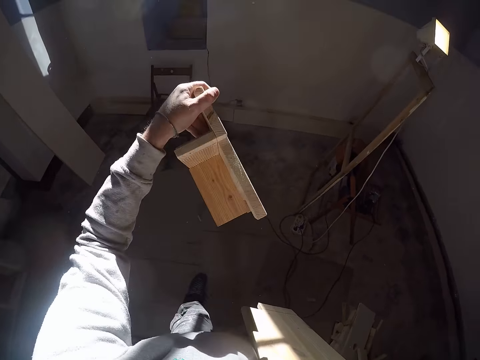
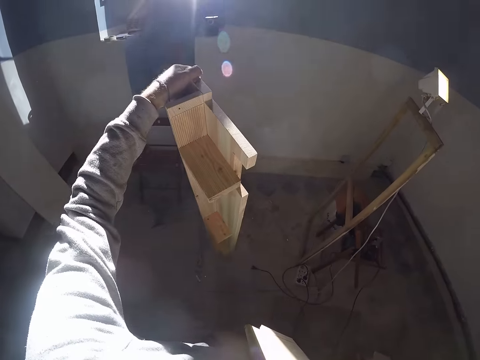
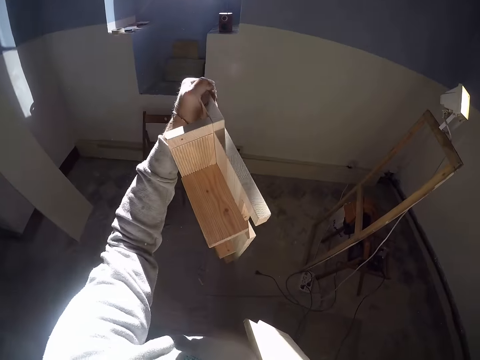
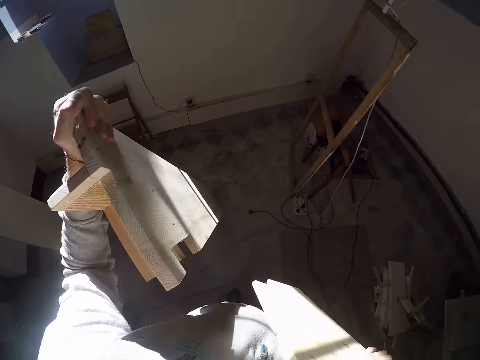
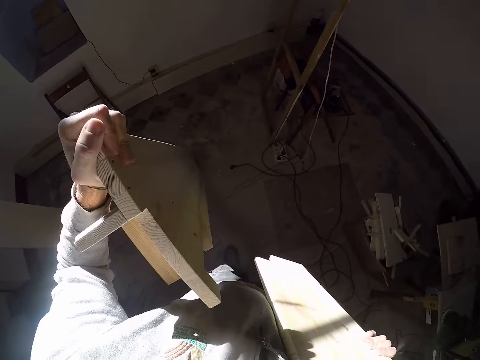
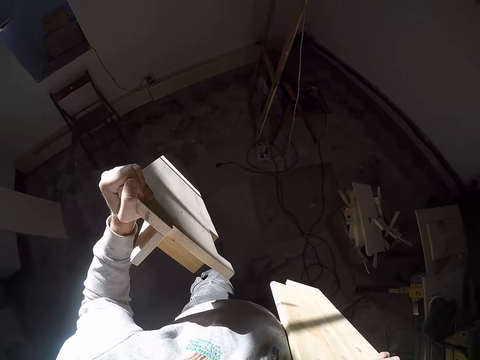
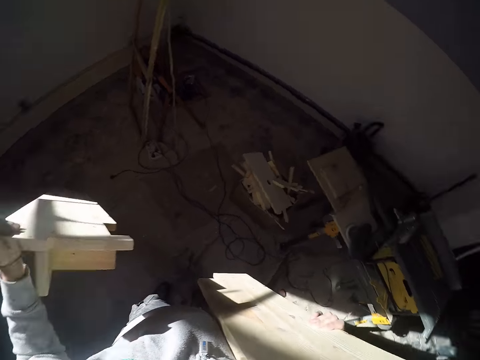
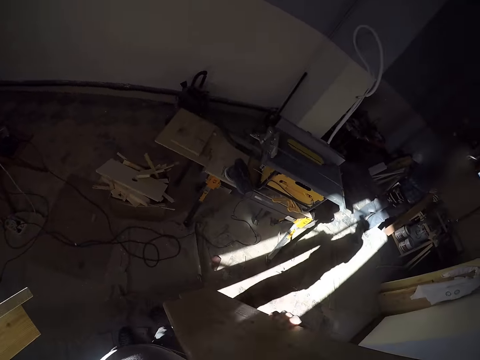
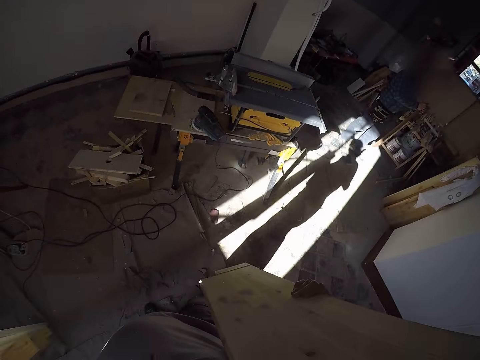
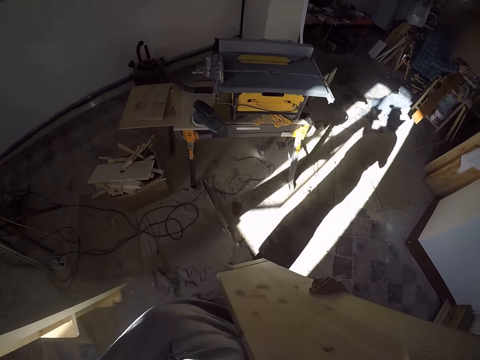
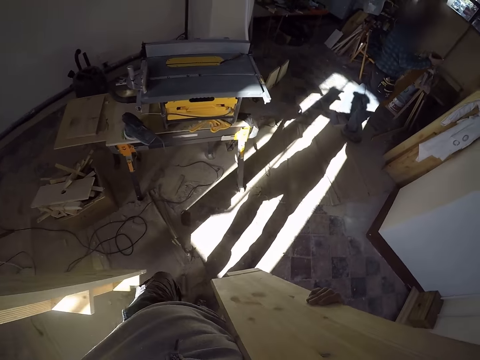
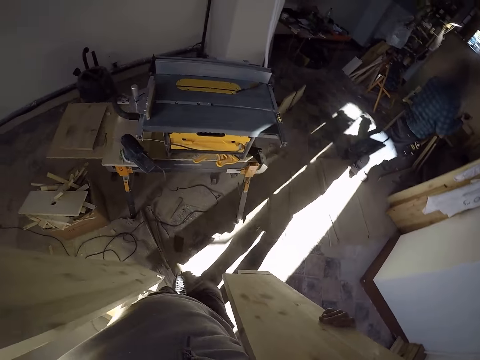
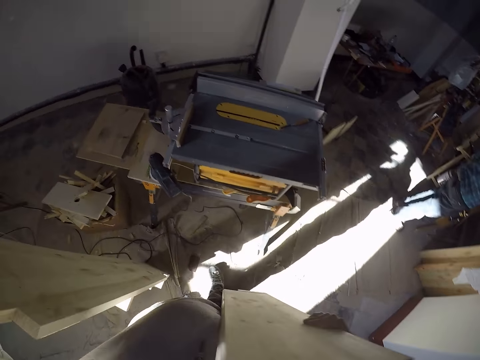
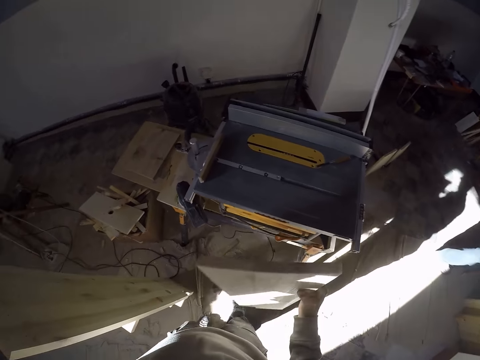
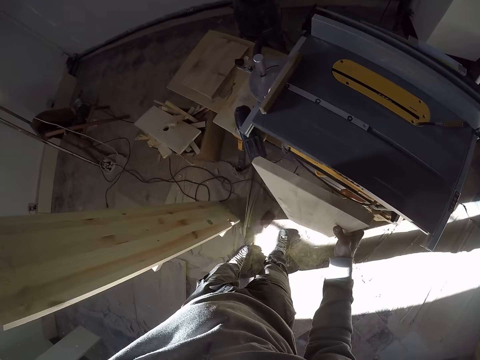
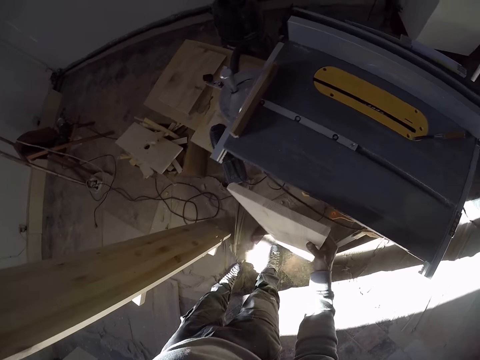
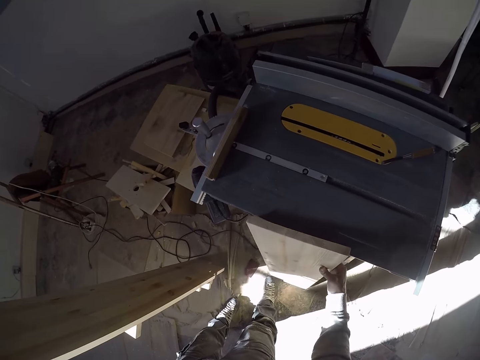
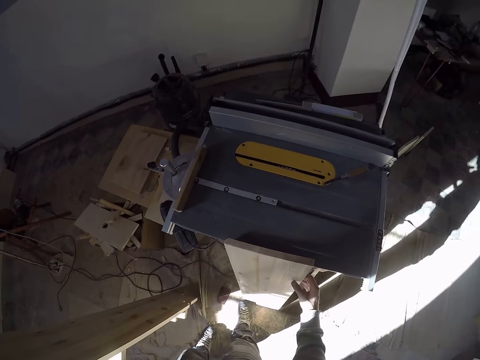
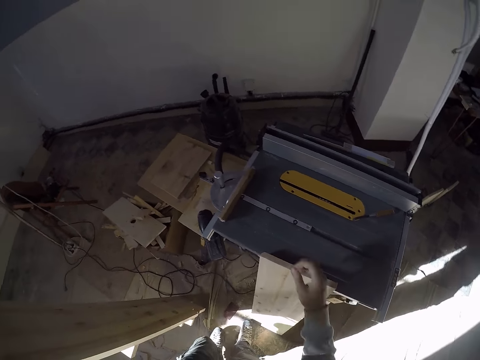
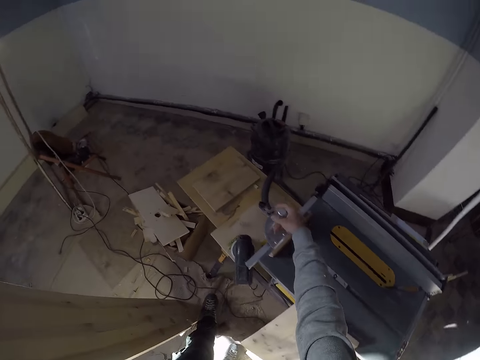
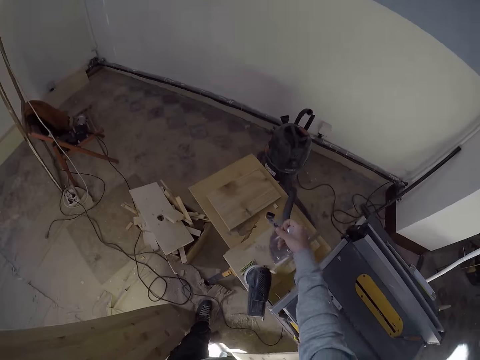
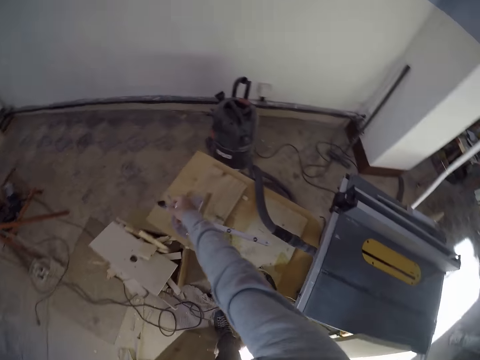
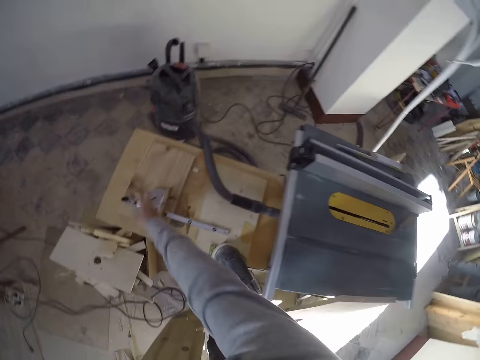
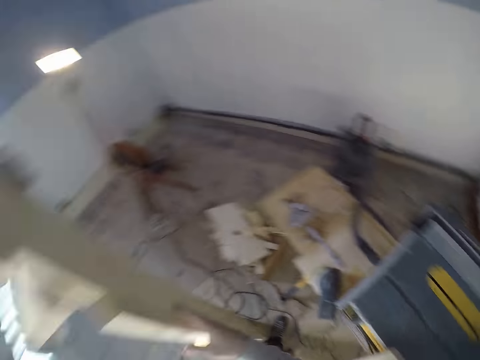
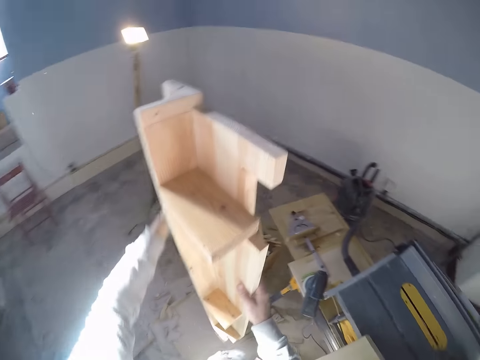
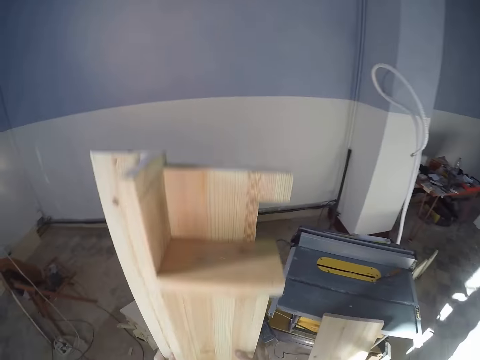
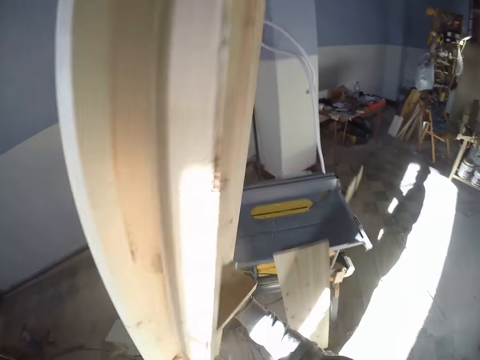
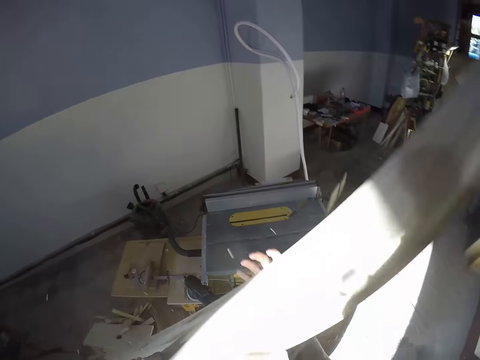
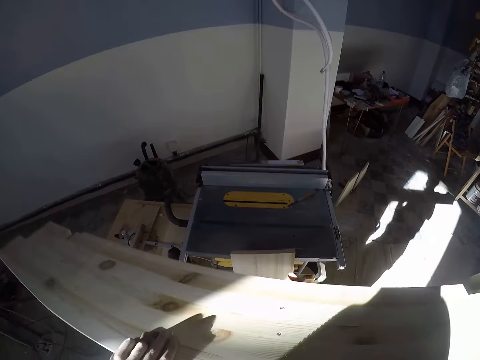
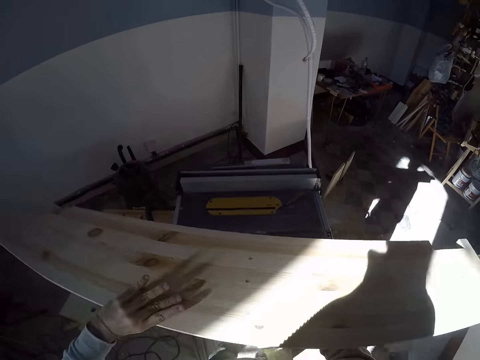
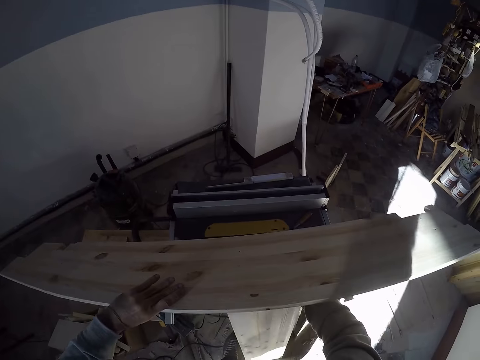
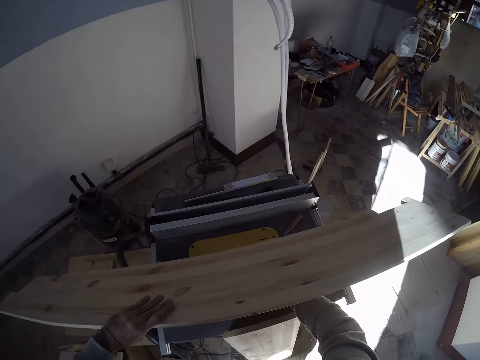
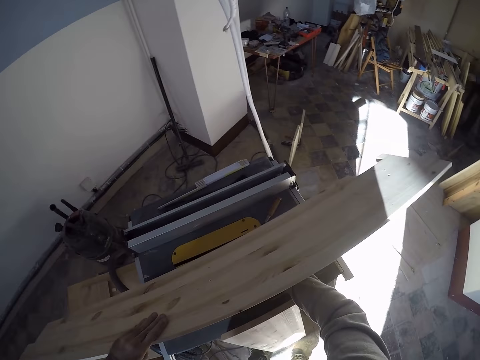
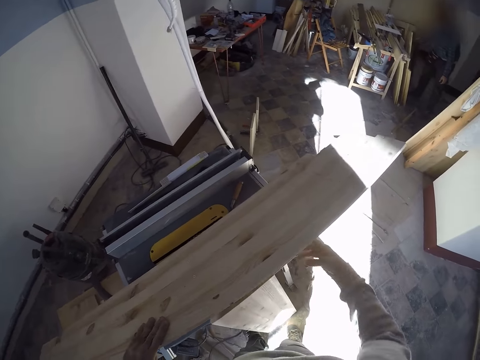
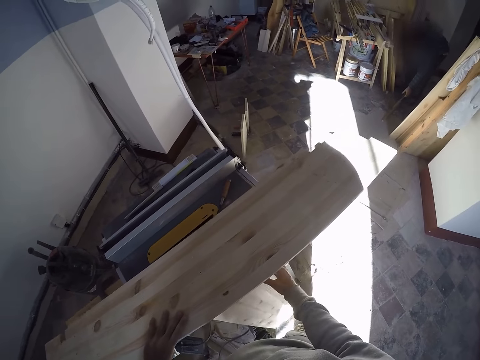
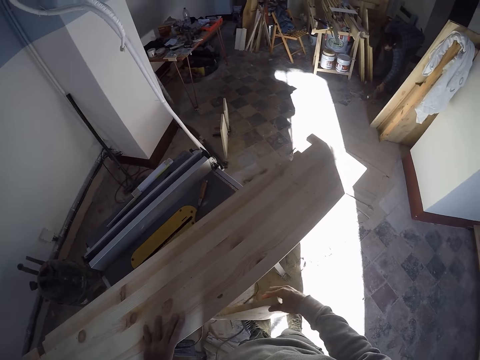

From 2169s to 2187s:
The camera wearer walks. He drops the wood on the floor against the table saw machine with his right hand. He removes the angle protractor on the table saw machine with his right hand. He drops the angle protractor on a table with his right hand. He touches the wood. He drops the wood on the table saw machine with both hands.

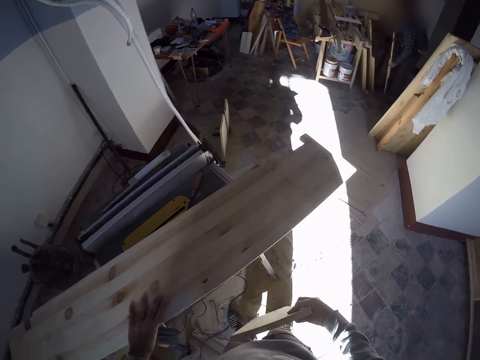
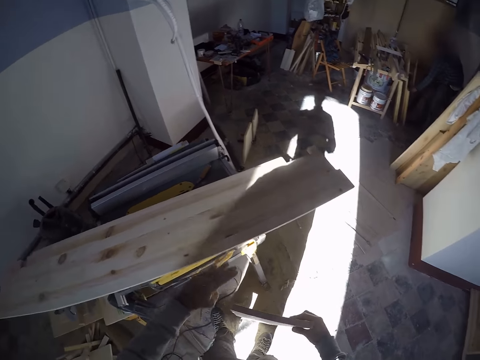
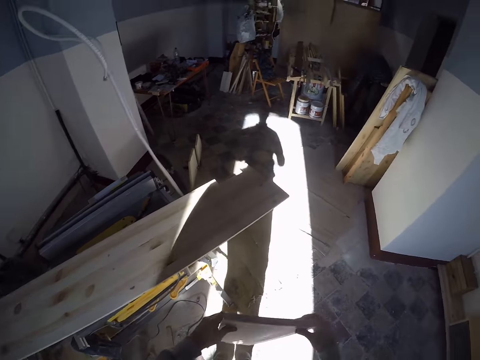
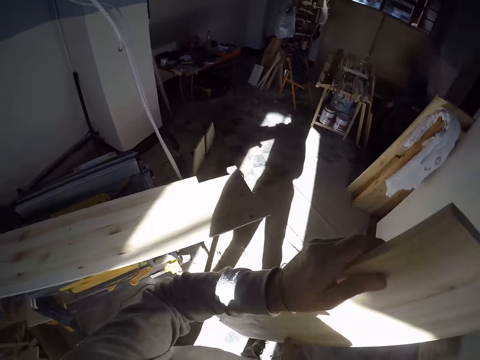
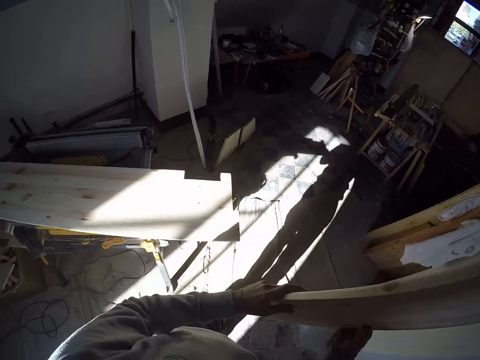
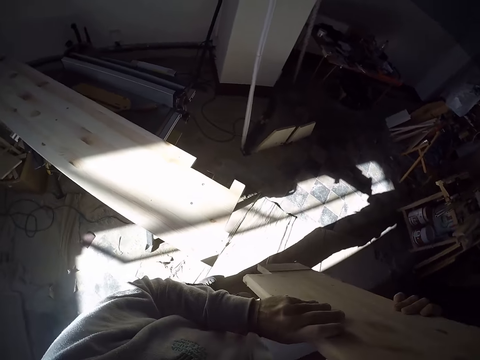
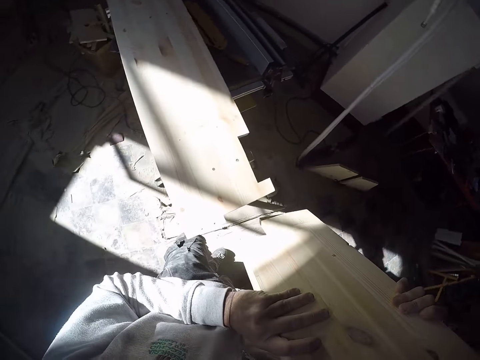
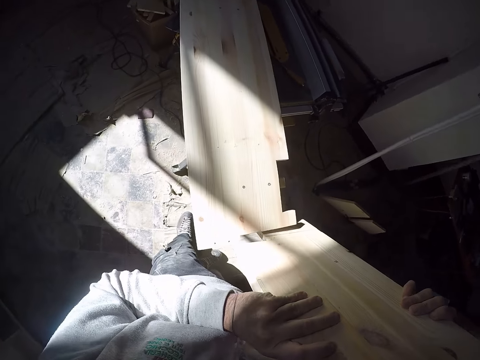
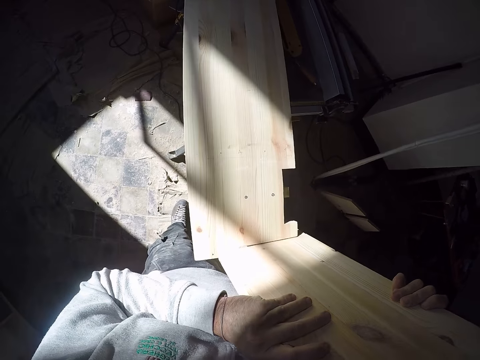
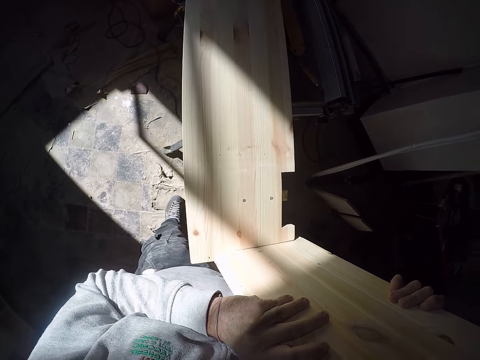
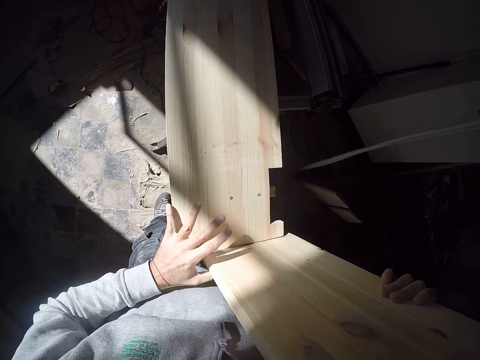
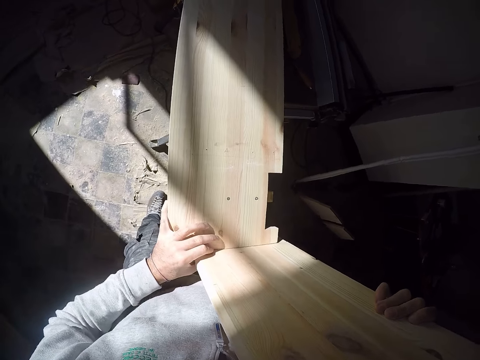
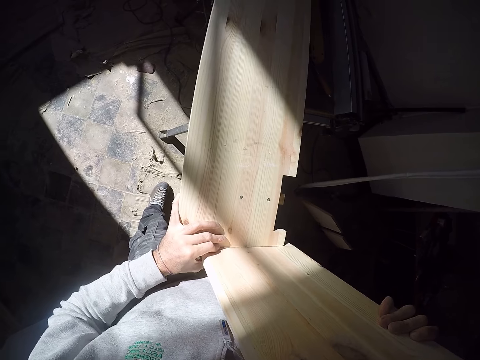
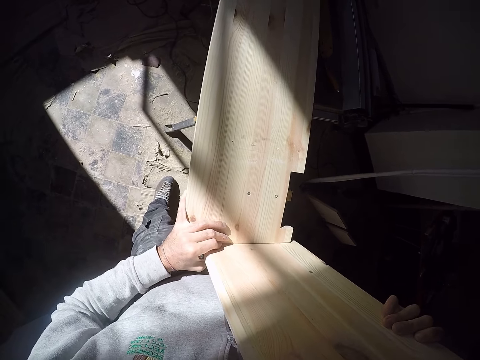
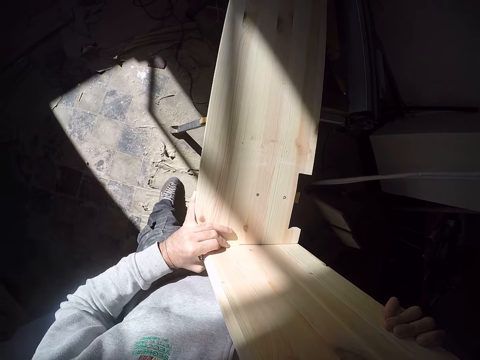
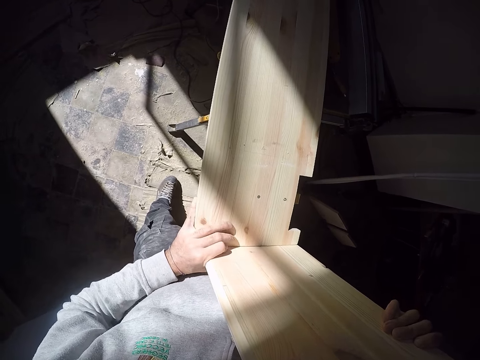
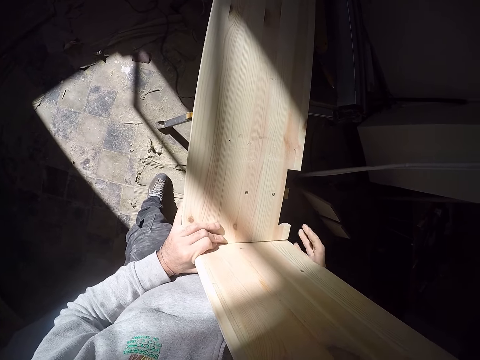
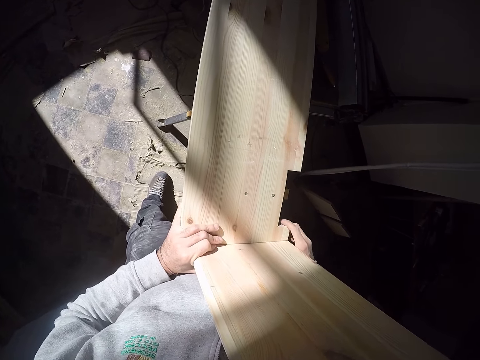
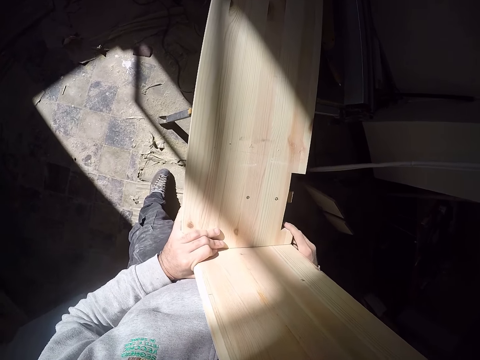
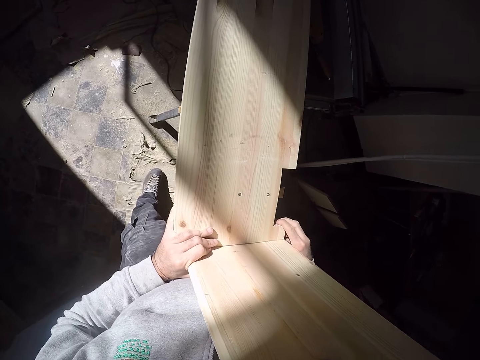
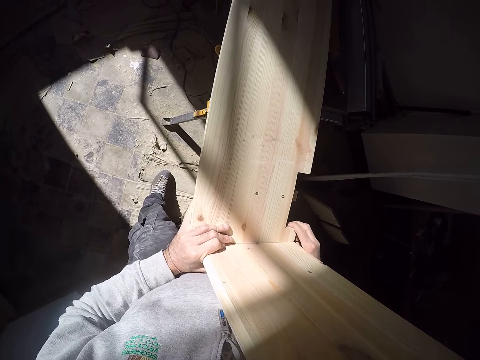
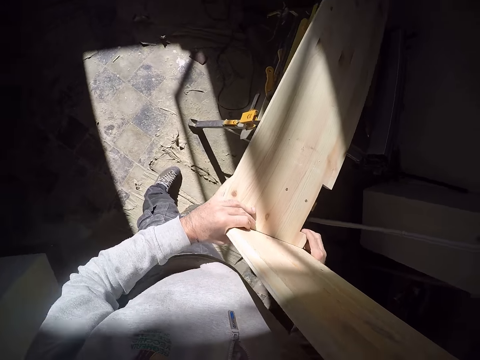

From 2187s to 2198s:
The camera wearer picks the wood on the floor against the table saw machine with both hands. He walks. He joins the wood together with the wood on the table saw machine with both hands. He touches the wood.
